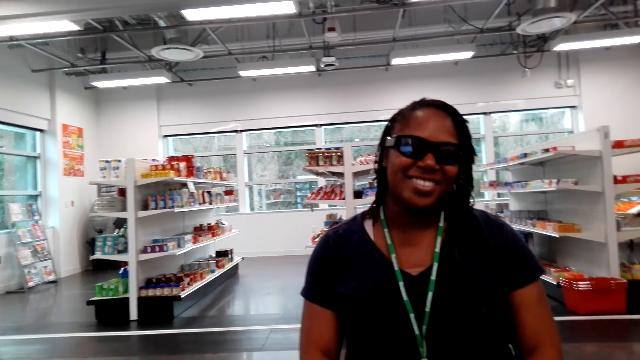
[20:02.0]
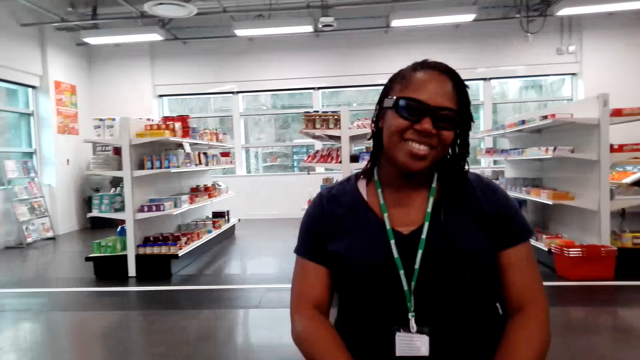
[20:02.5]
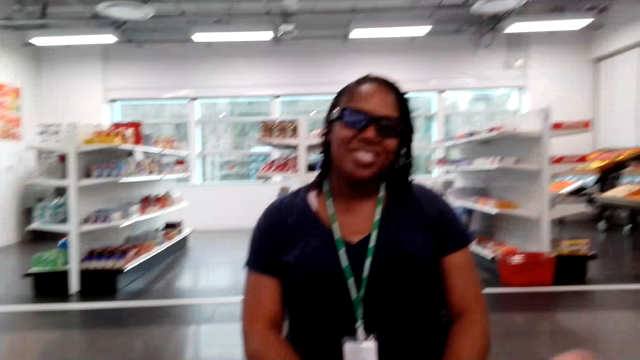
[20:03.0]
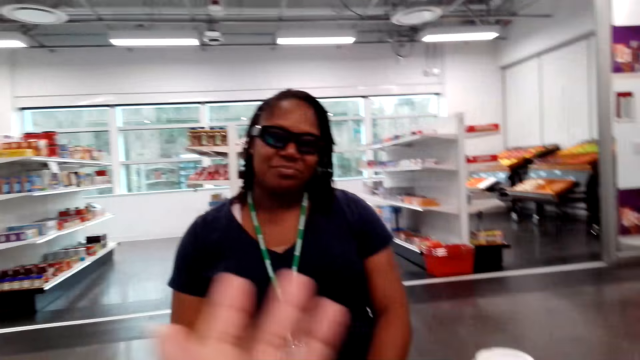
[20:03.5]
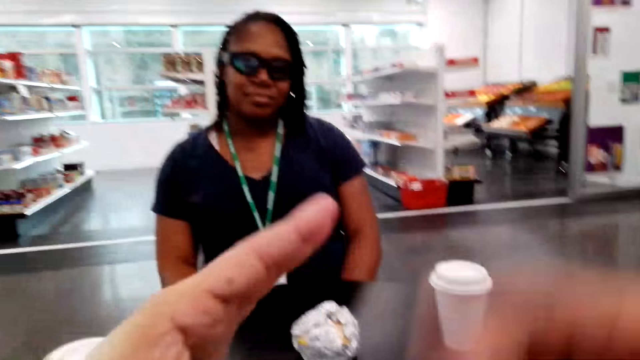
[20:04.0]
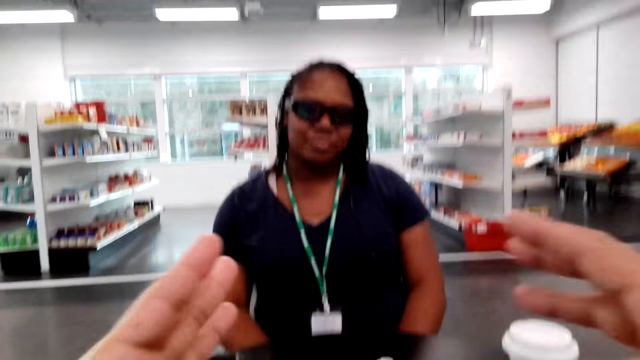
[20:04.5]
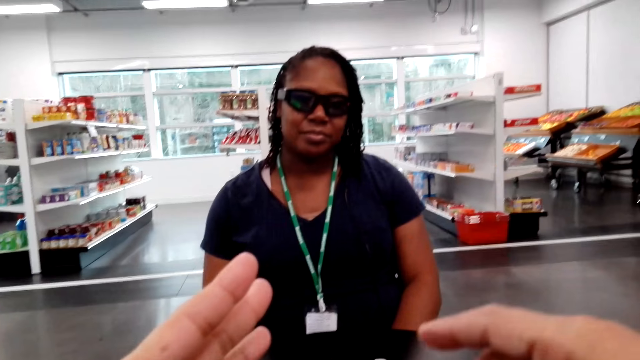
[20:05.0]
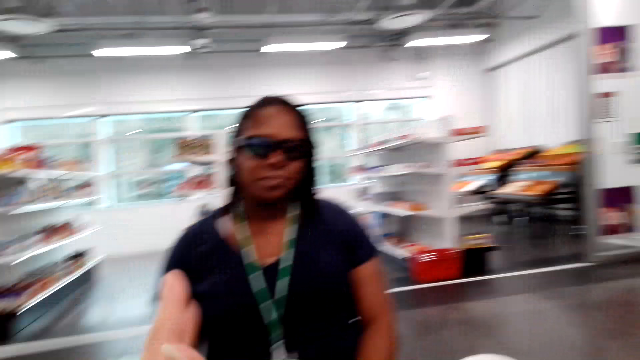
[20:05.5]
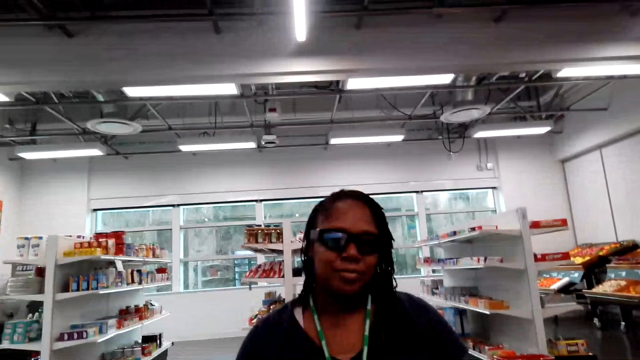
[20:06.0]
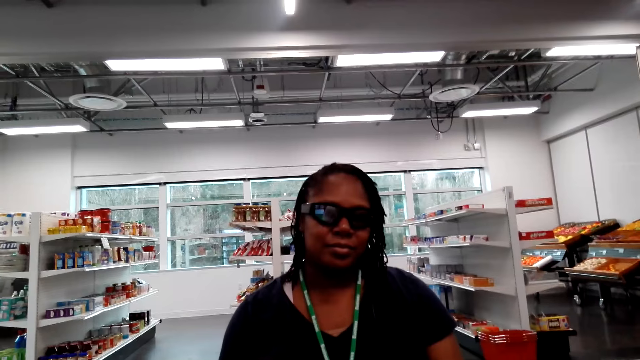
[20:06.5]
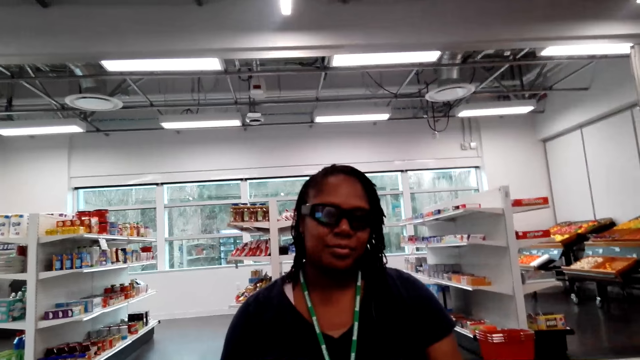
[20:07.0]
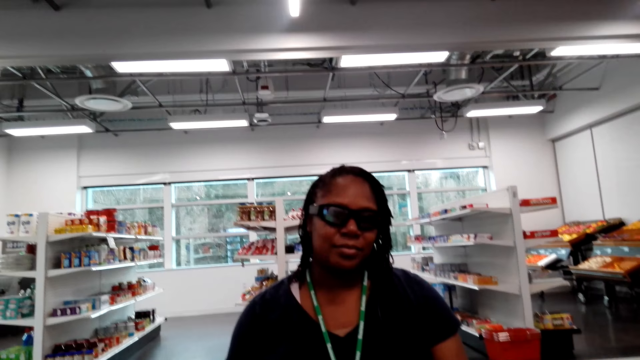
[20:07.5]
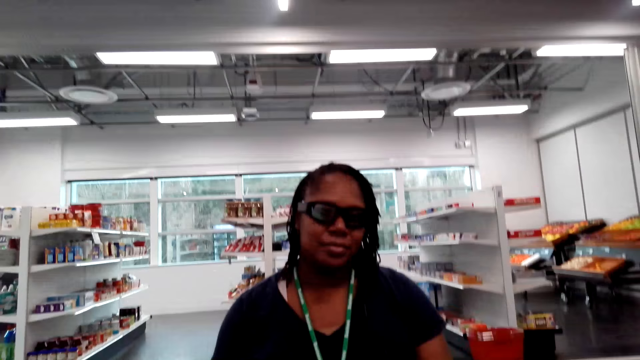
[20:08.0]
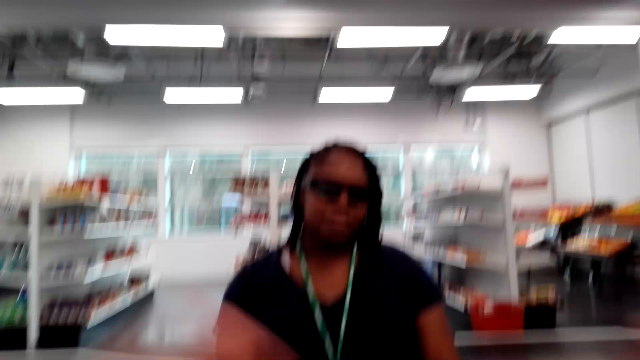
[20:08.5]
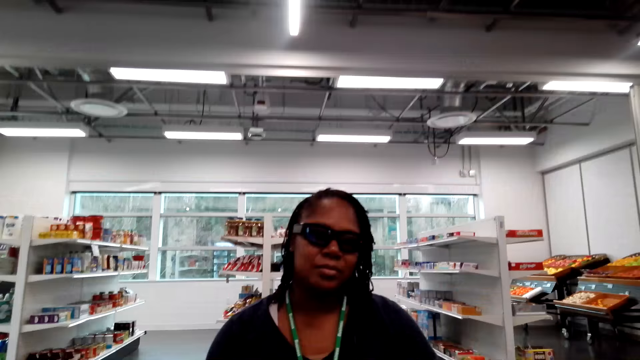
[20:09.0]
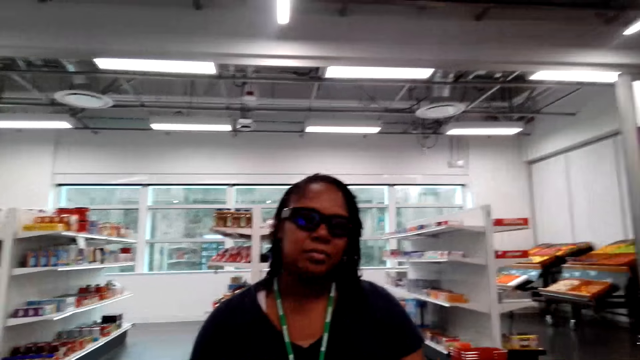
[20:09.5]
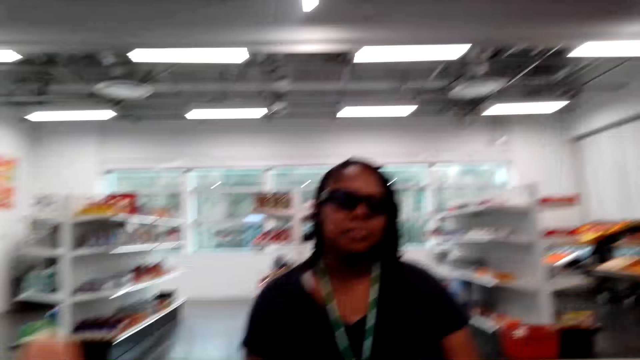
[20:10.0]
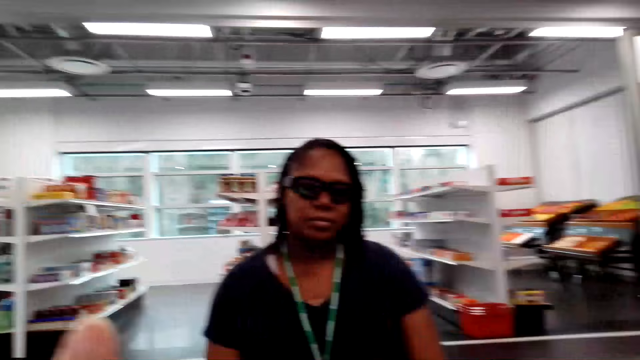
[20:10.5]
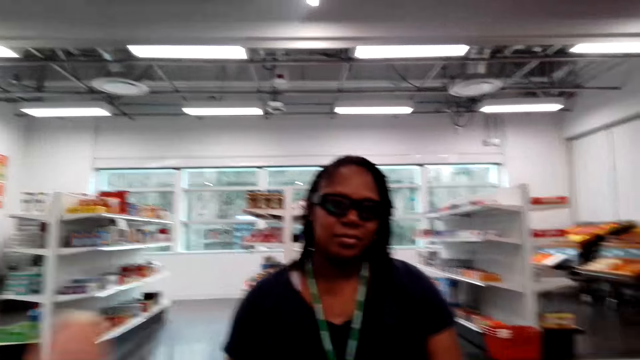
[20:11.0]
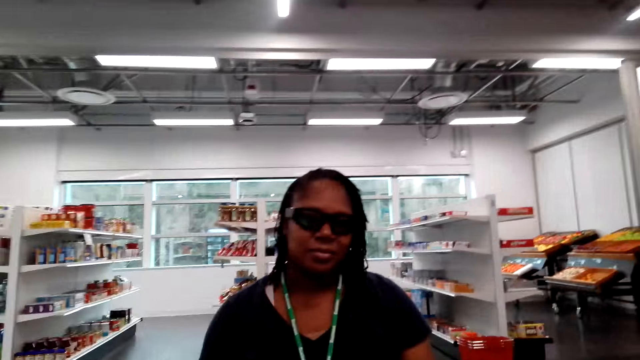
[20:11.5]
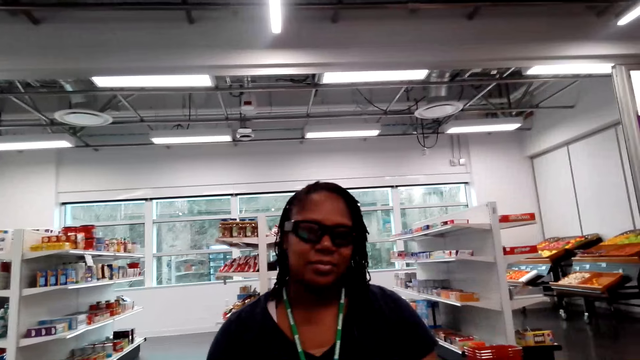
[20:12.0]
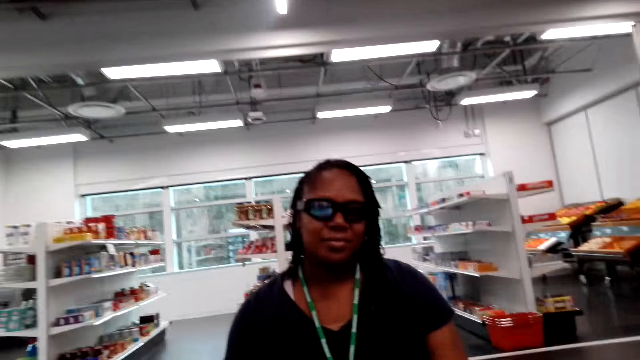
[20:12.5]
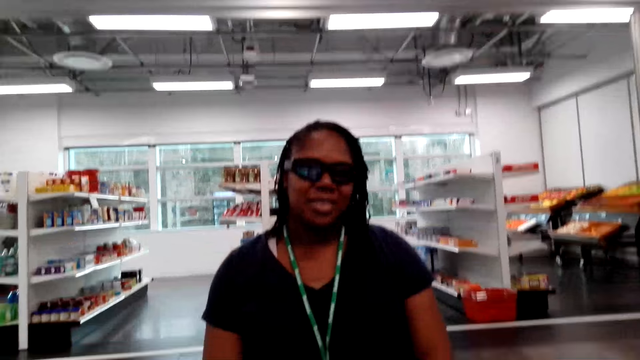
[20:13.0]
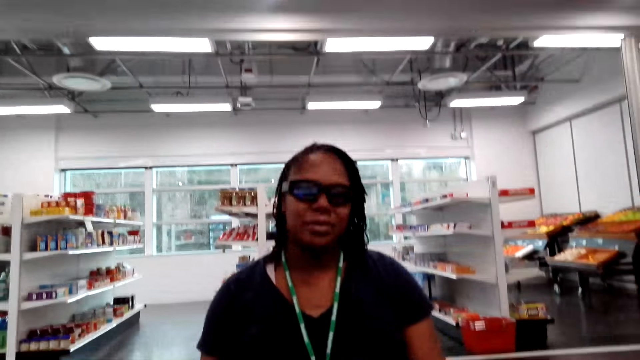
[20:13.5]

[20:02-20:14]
The camera wearer raises their hands. They move their hands.

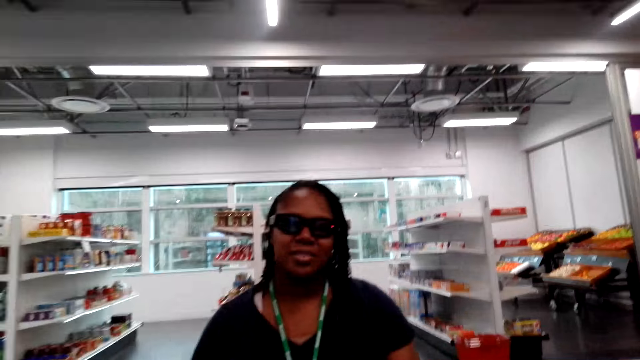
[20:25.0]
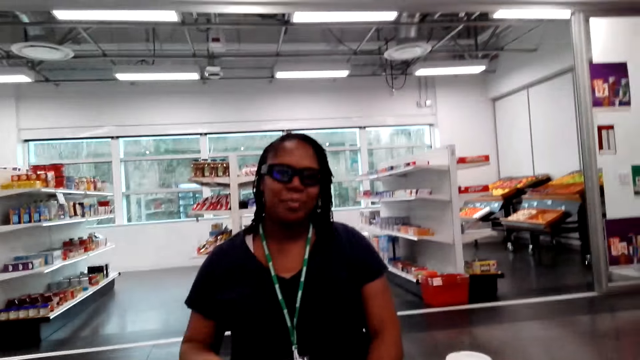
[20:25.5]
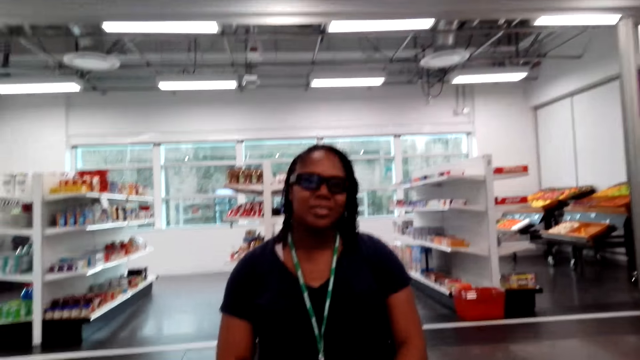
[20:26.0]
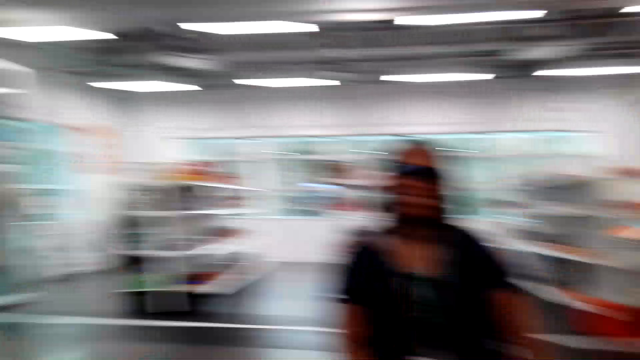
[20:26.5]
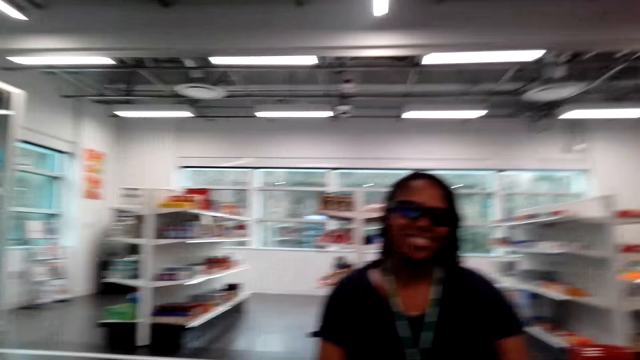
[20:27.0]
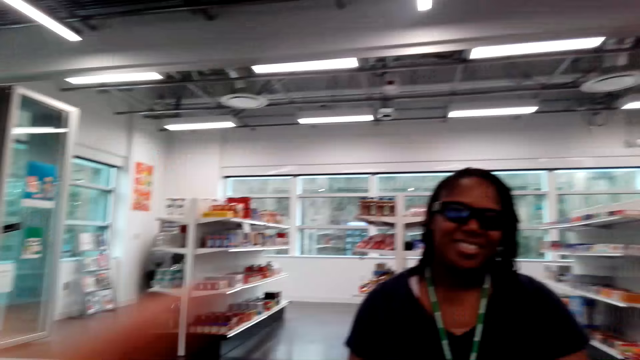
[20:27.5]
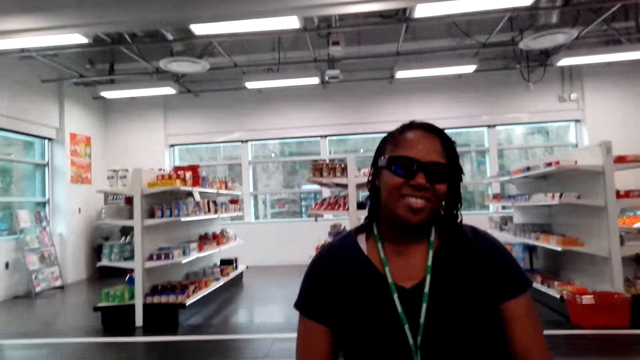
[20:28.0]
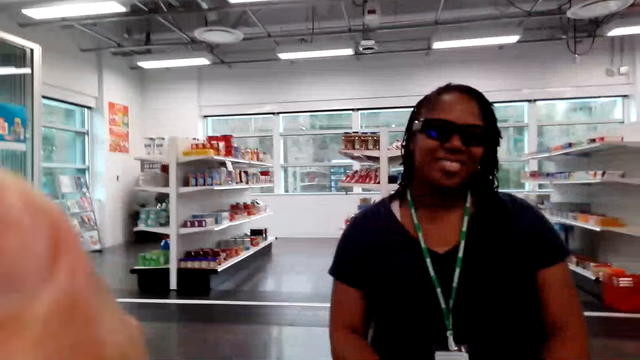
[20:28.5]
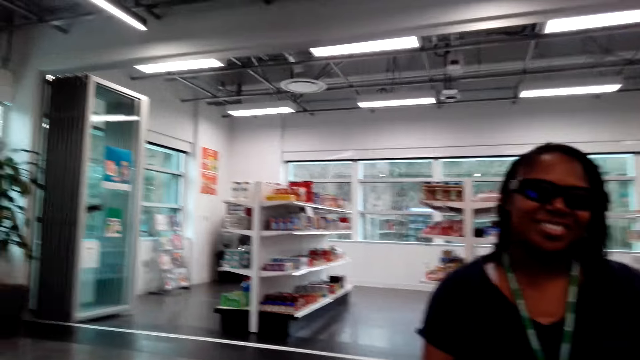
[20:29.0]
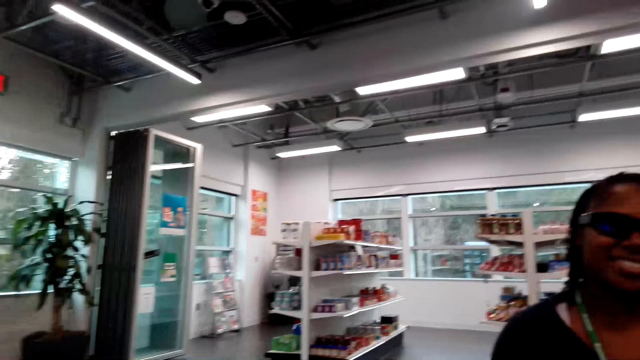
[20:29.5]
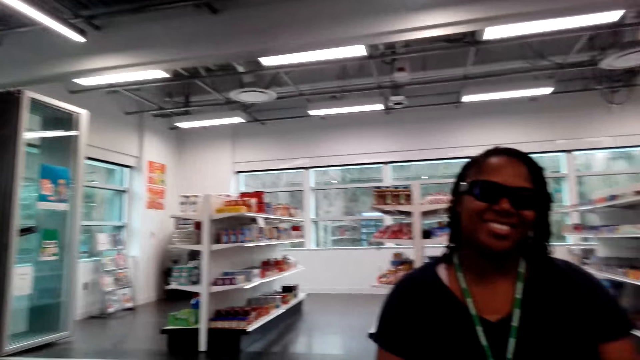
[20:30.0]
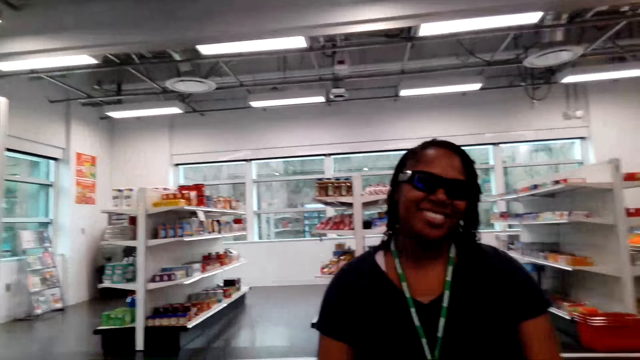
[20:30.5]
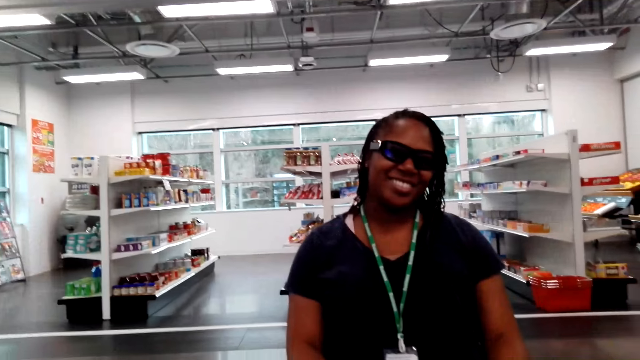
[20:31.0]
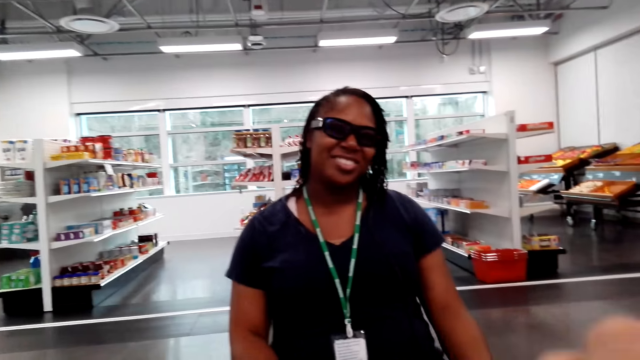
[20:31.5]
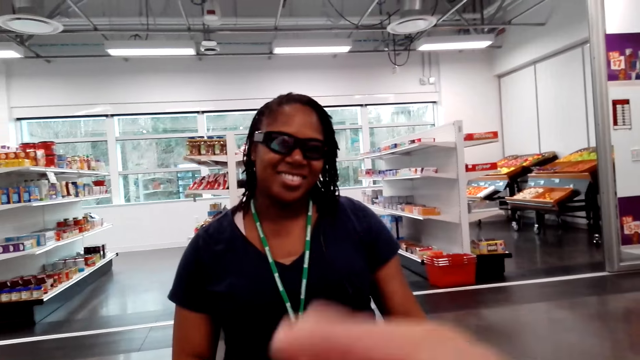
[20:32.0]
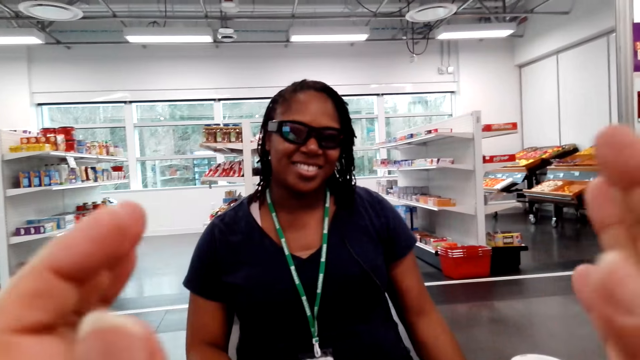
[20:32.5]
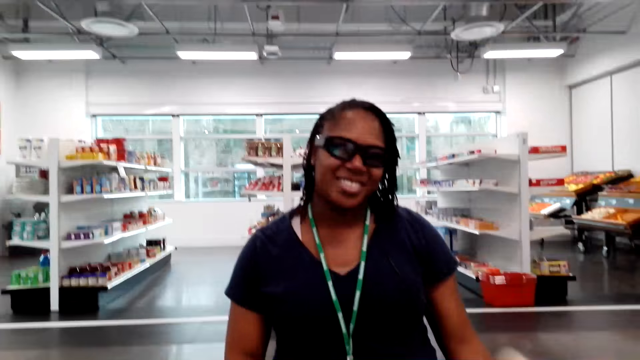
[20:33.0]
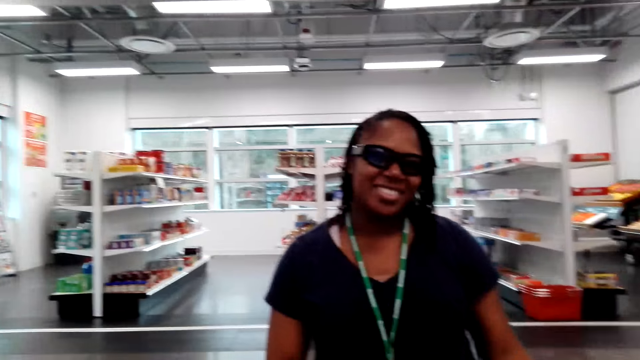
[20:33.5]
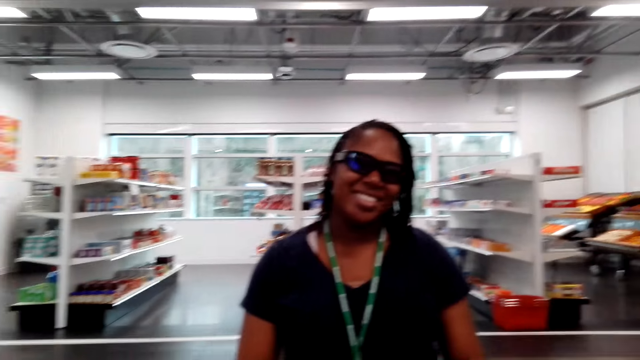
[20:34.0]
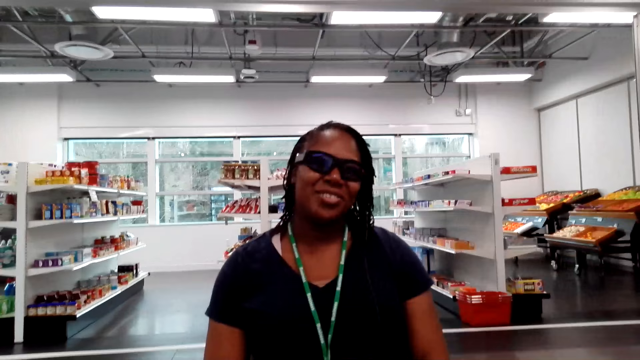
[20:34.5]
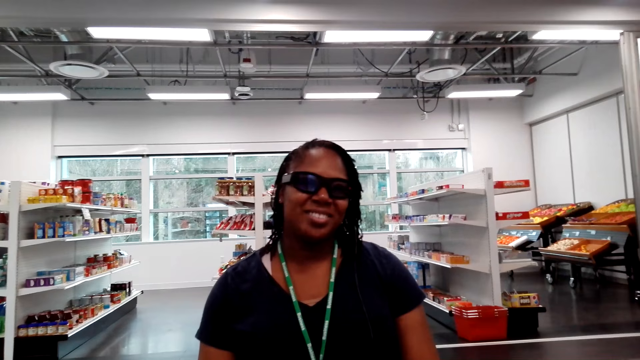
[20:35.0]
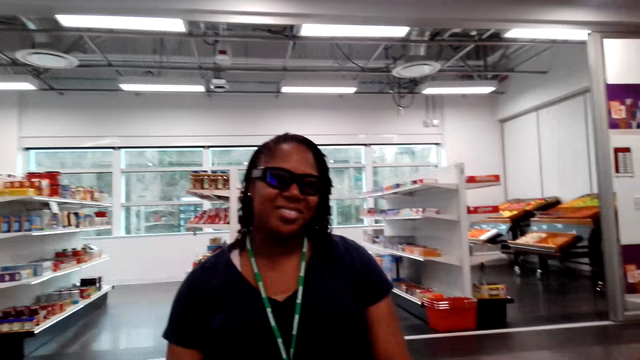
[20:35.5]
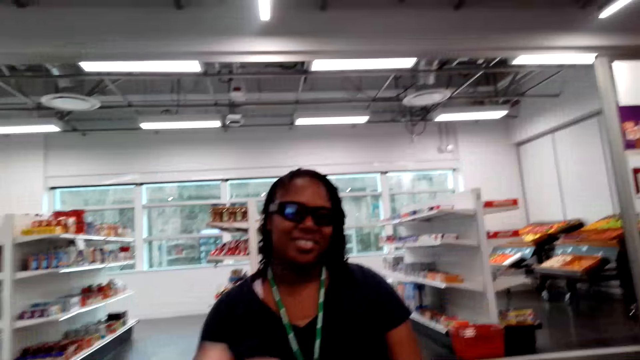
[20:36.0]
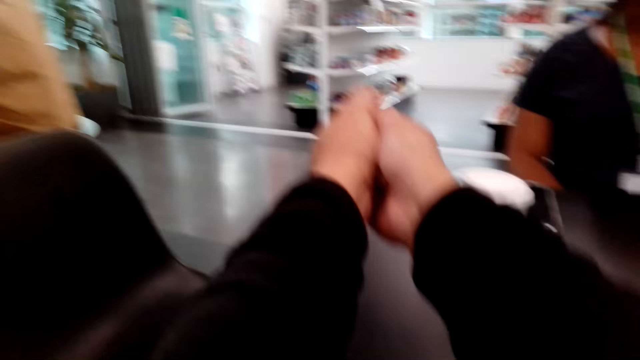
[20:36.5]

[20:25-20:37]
A woman nods her head. The camera wearer looks around. They move their hands.
